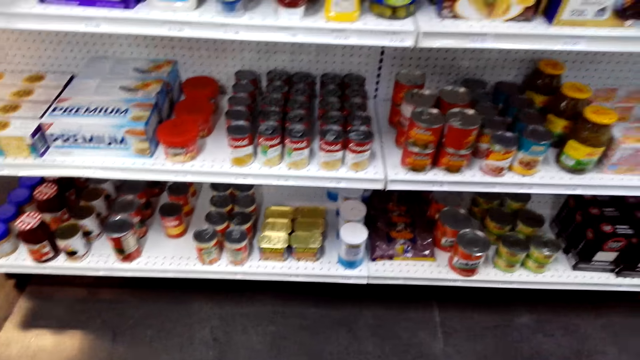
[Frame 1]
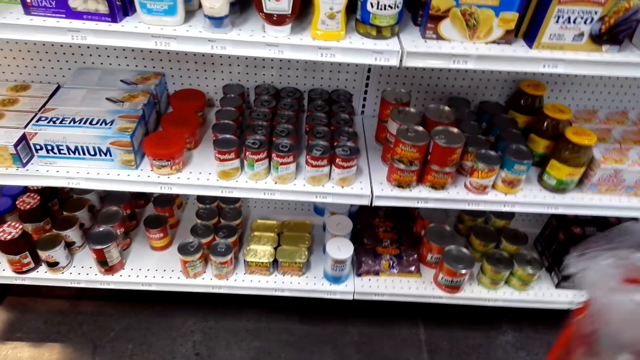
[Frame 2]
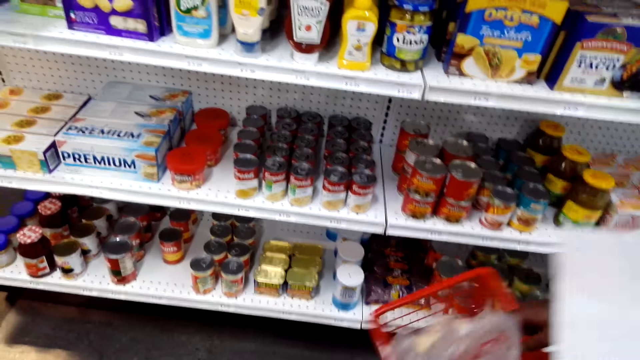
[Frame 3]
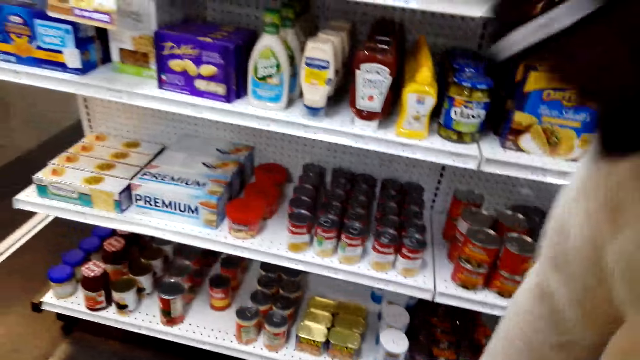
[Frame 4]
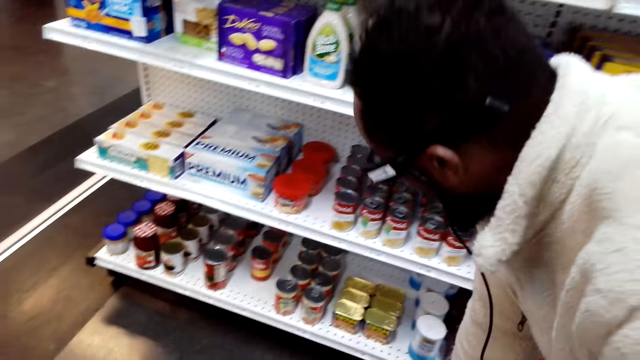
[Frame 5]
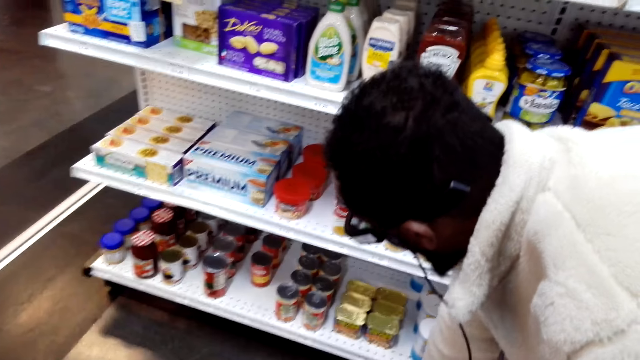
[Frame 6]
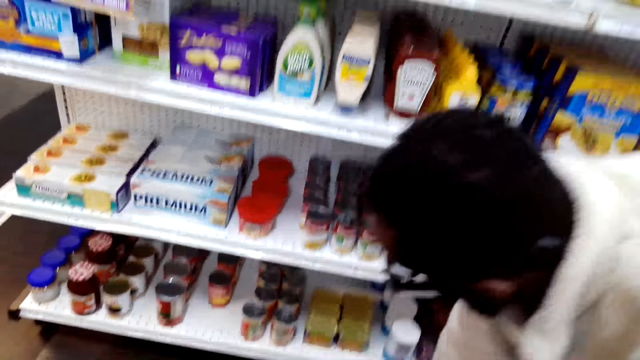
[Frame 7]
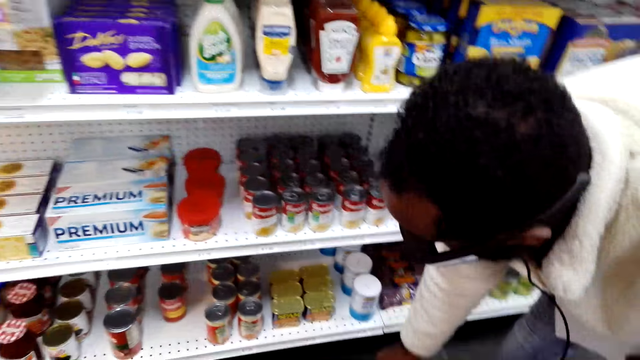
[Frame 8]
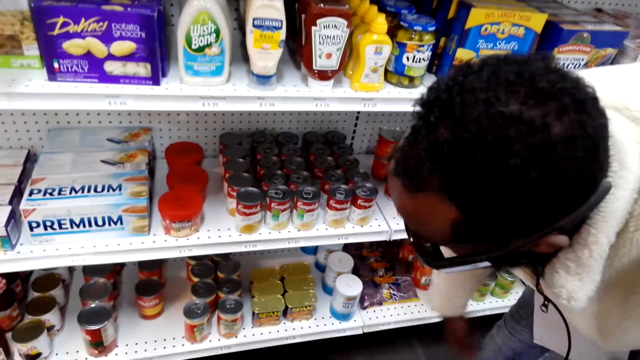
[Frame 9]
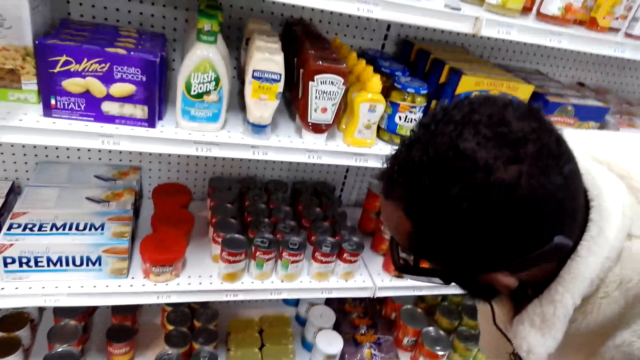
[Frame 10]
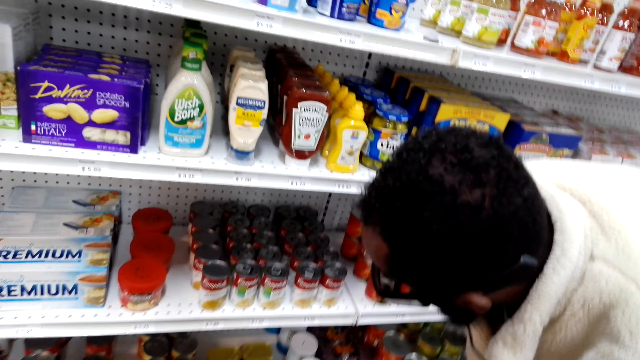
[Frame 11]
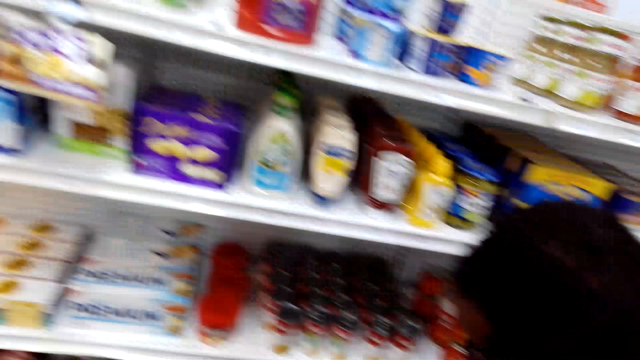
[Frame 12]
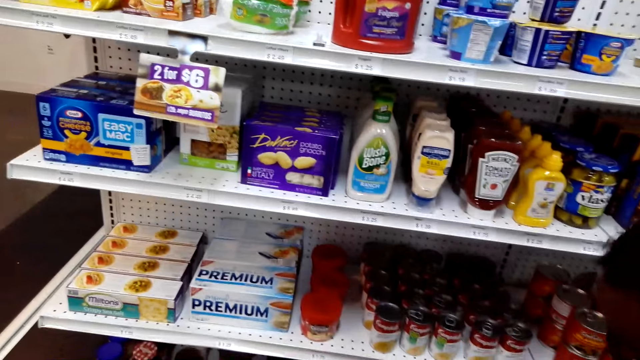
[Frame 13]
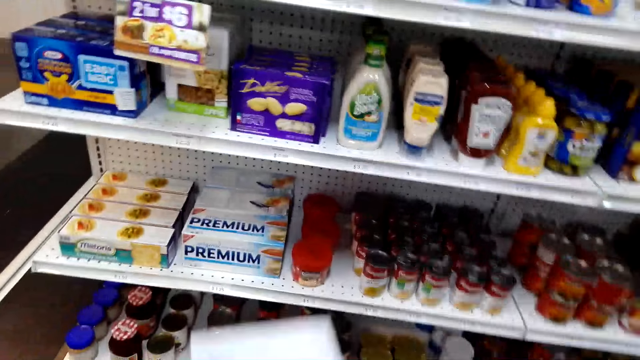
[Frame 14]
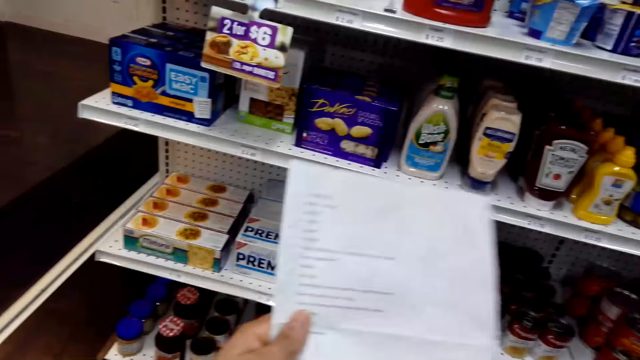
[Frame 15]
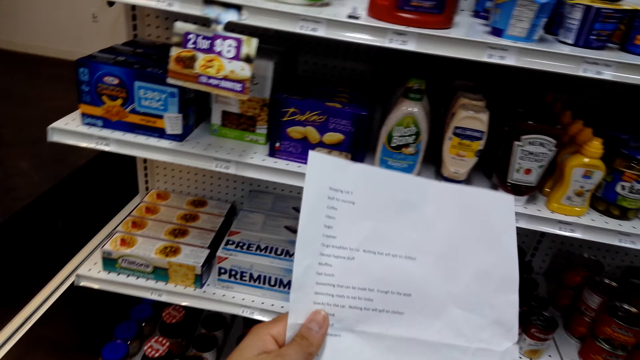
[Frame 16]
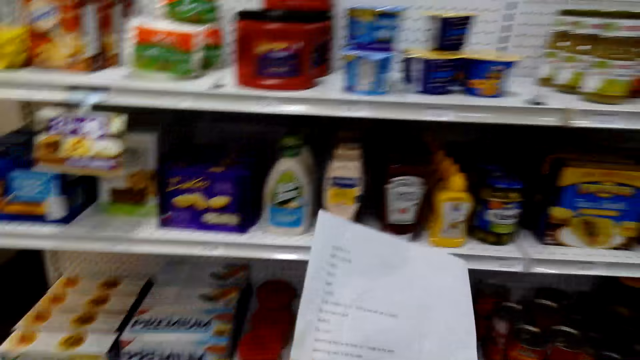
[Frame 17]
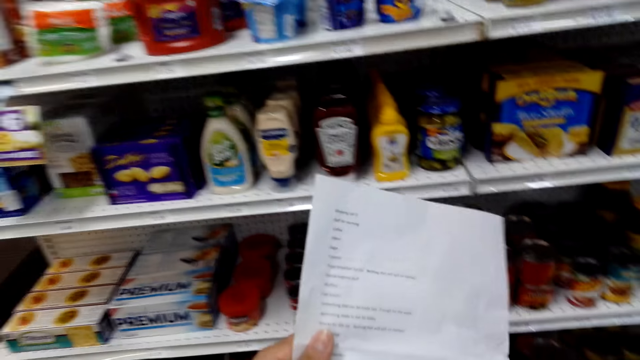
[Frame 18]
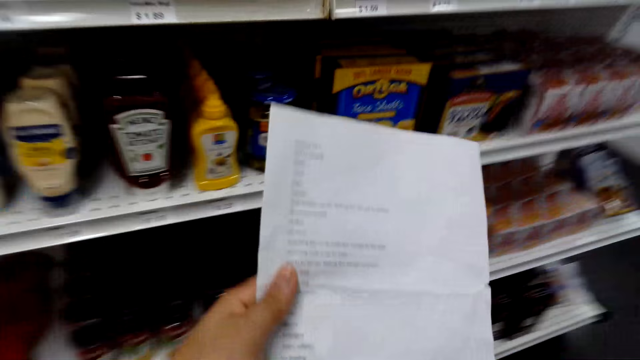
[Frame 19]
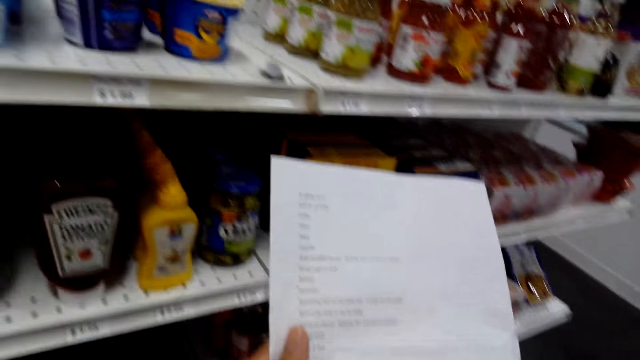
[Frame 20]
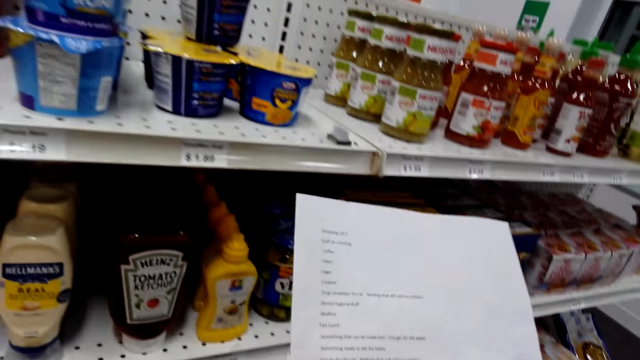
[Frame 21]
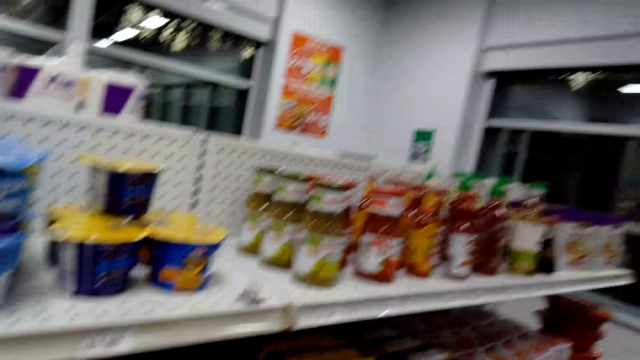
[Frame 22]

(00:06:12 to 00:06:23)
A man bends slightly. The man puts down a shopping bucket. The camera wearer holds the shopping list. They read the shopping list. They walk along the supermarket.

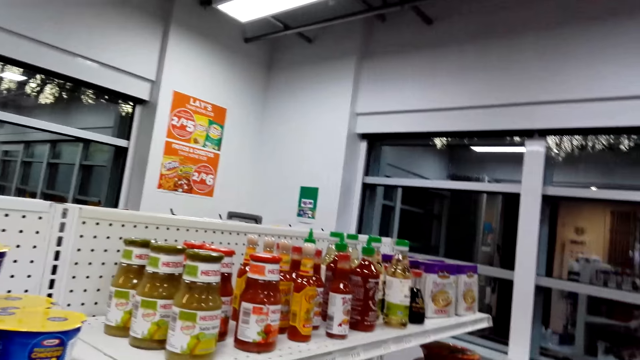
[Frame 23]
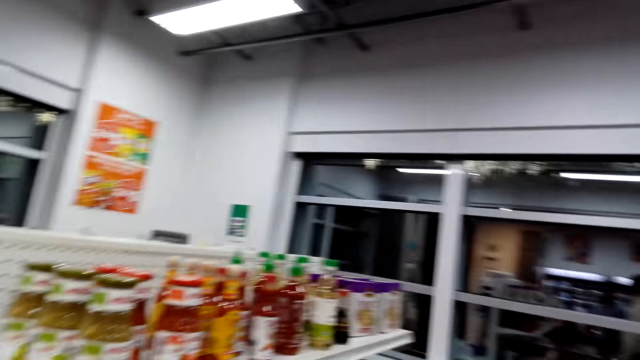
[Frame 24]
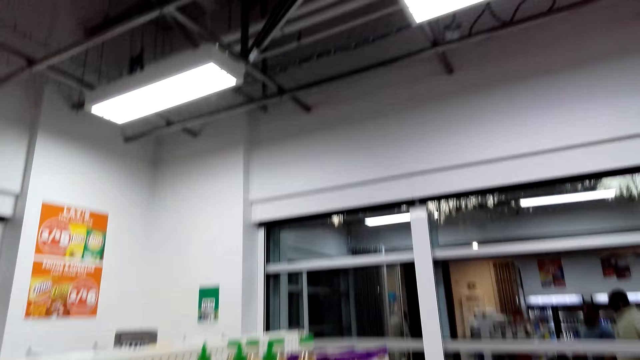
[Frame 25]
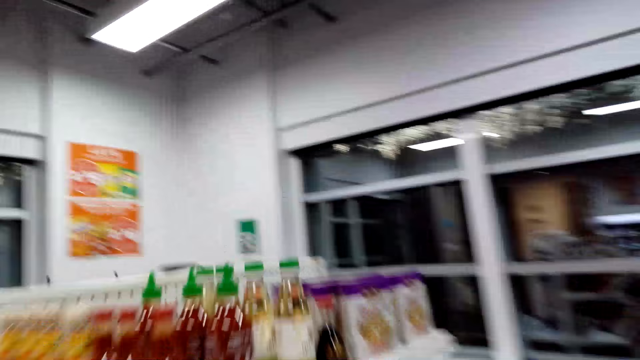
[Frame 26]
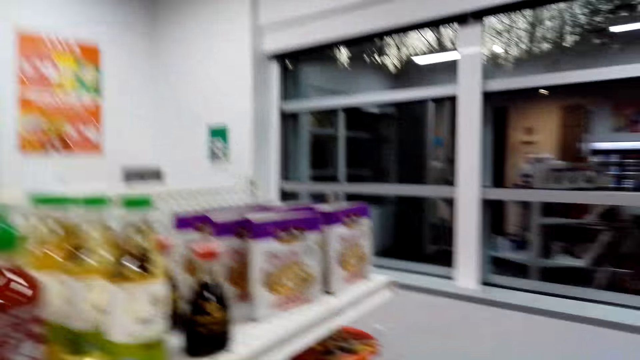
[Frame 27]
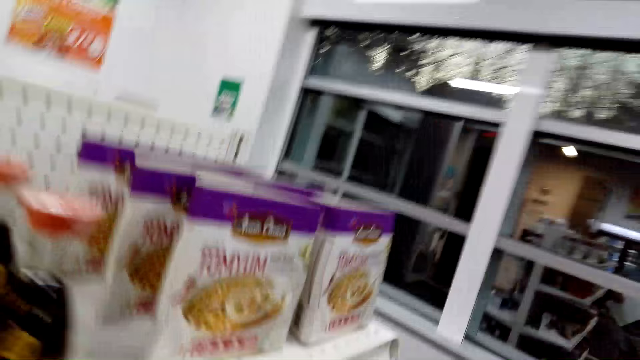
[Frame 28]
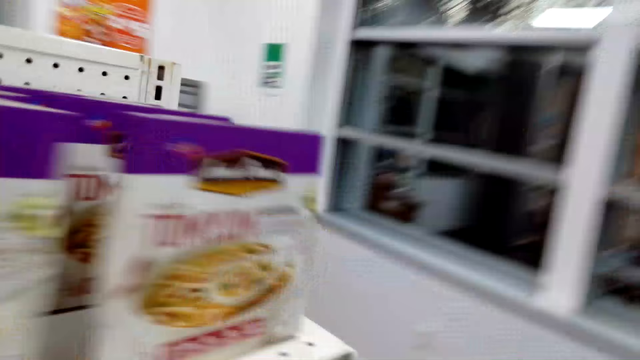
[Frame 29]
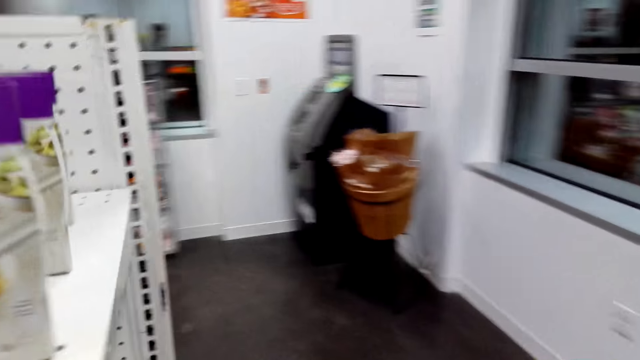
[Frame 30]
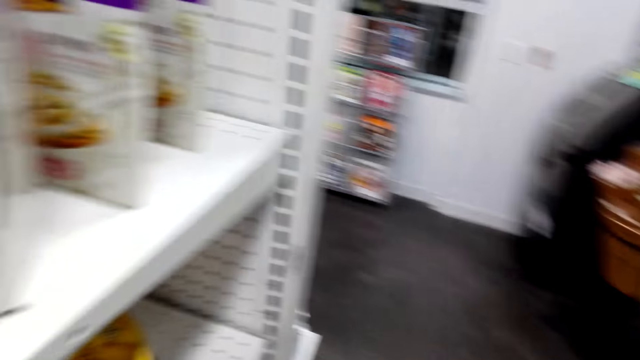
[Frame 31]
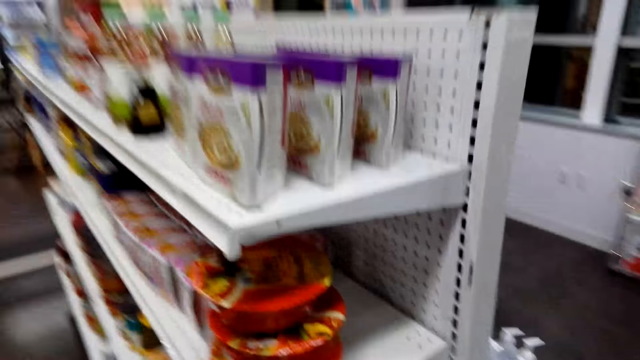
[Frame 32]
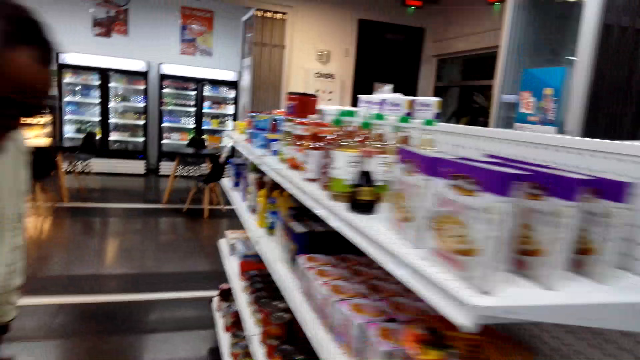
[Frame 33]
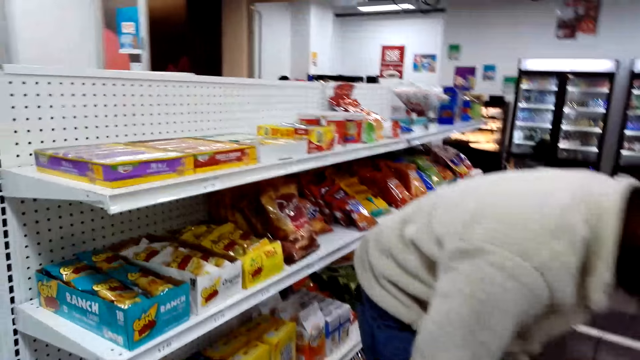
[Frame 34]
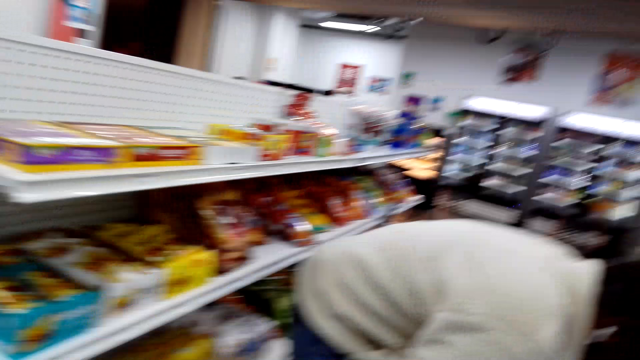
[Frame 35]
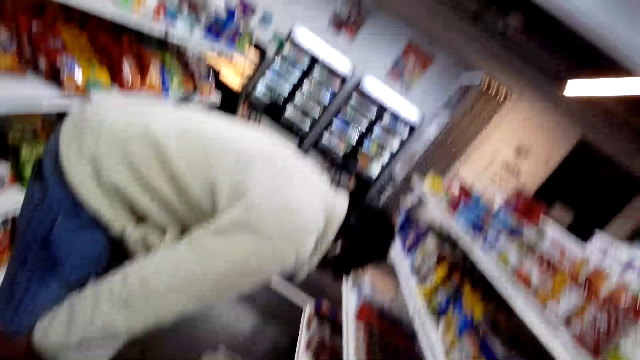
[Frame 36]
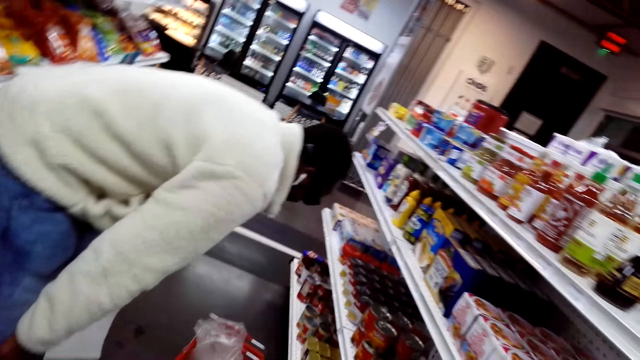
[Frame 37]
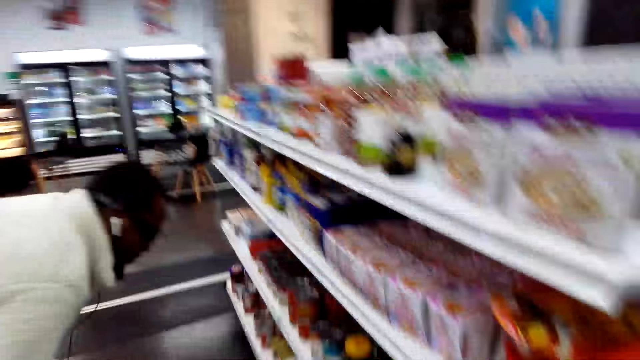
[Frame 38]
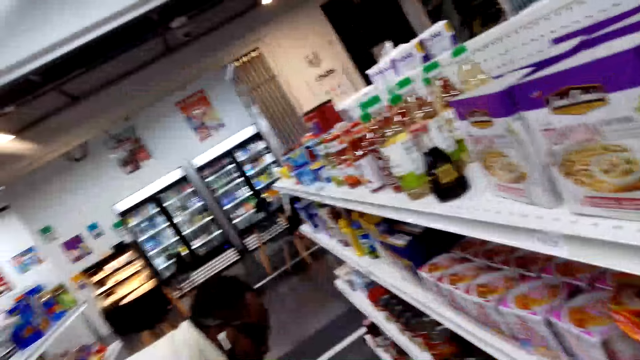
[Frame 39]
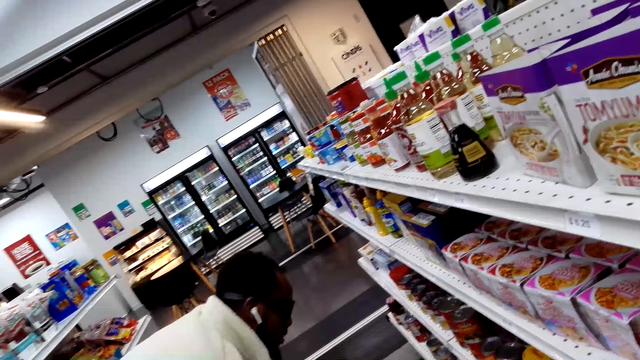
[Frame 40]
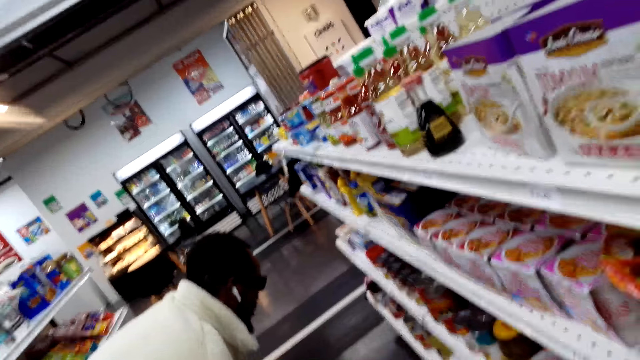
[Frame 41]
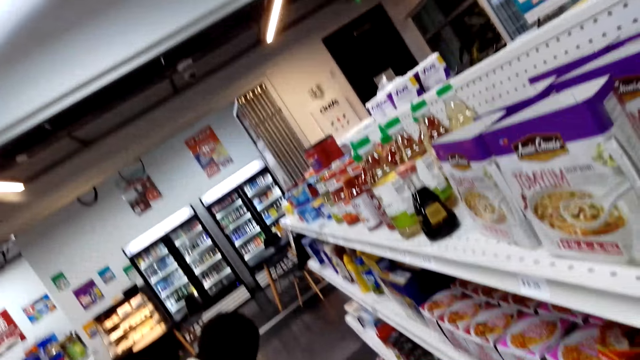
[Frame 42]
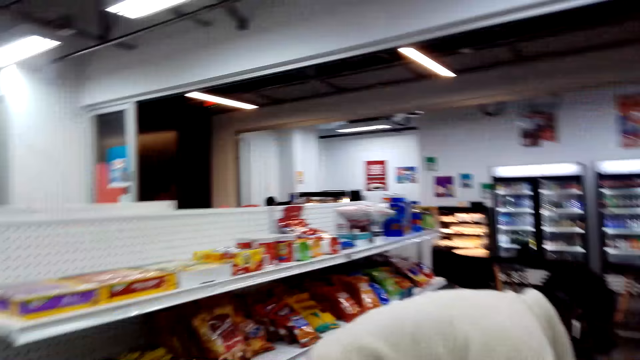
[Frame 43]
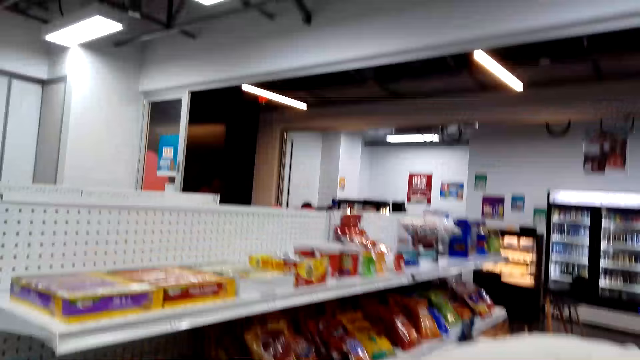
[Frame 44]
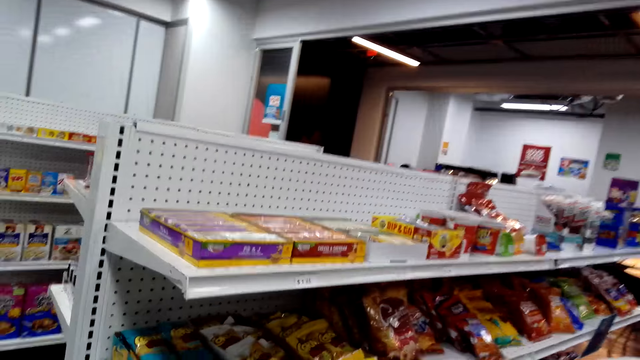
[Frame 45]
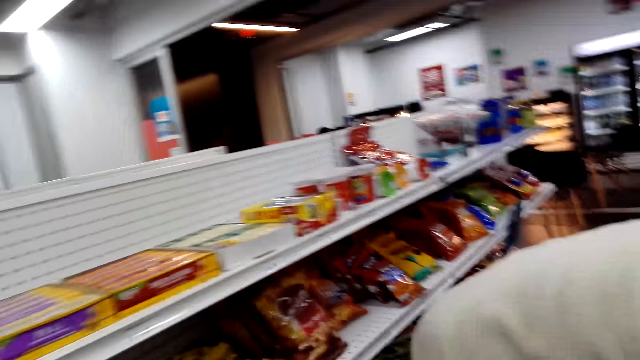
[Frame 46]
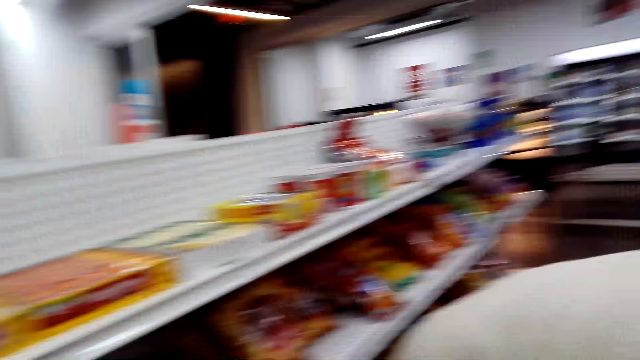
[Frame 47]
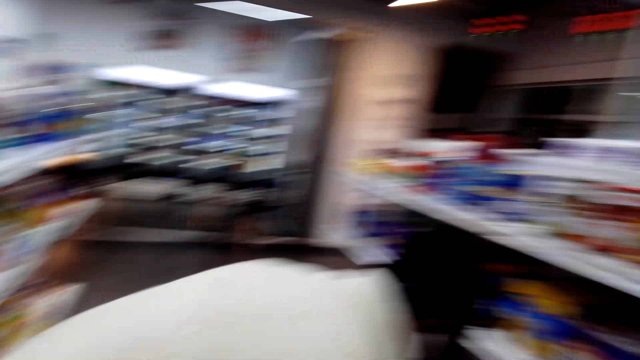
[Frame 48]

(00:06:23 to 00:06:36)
The camera wearer looks around. They walk around. A man bends slightly.
